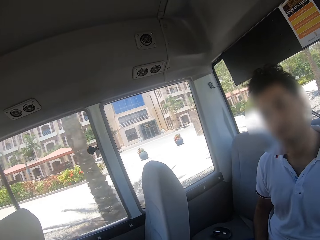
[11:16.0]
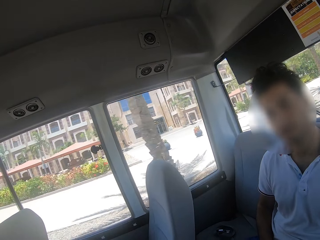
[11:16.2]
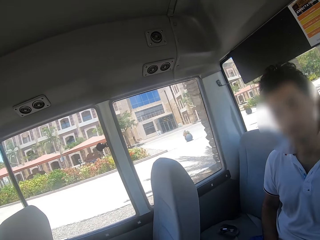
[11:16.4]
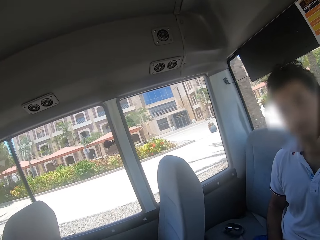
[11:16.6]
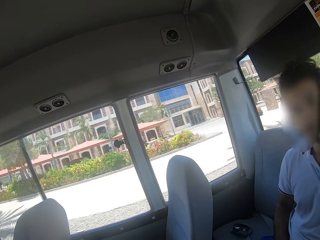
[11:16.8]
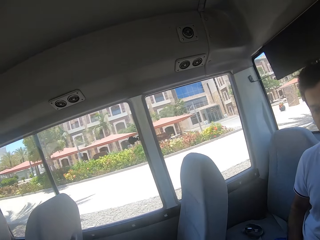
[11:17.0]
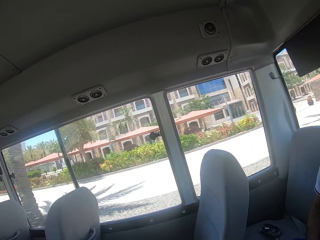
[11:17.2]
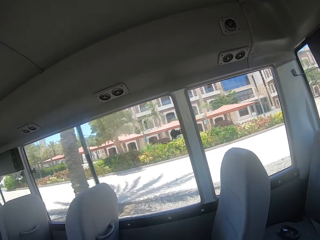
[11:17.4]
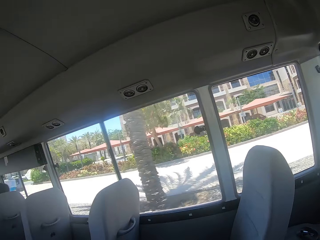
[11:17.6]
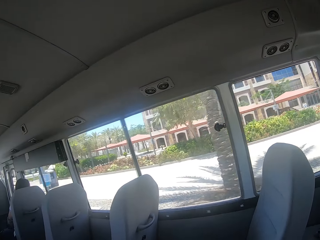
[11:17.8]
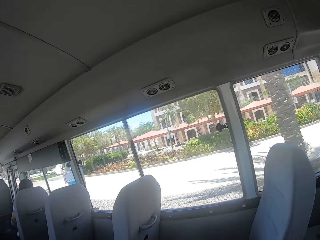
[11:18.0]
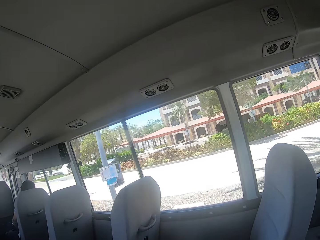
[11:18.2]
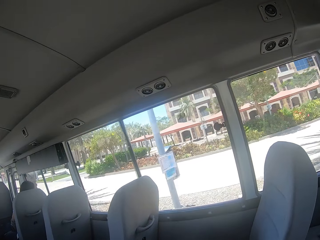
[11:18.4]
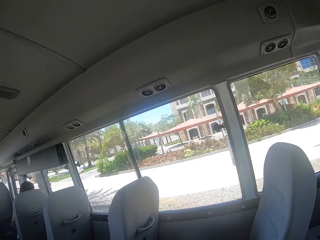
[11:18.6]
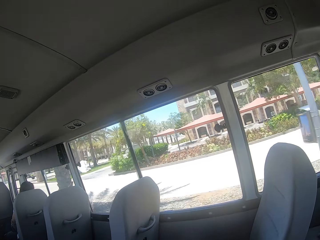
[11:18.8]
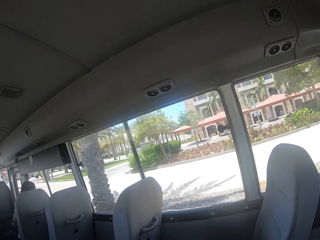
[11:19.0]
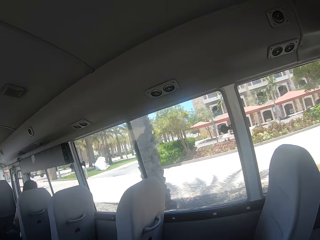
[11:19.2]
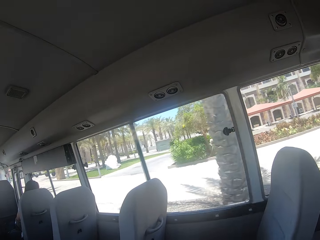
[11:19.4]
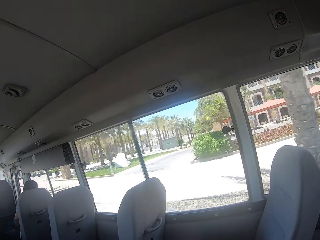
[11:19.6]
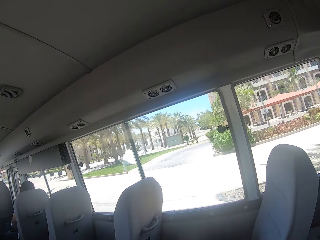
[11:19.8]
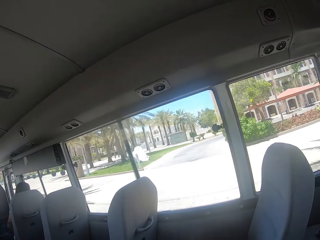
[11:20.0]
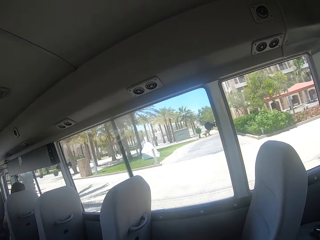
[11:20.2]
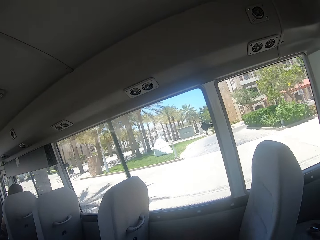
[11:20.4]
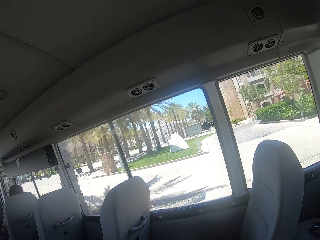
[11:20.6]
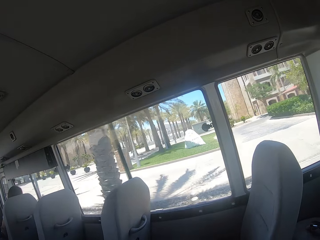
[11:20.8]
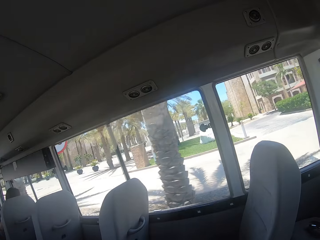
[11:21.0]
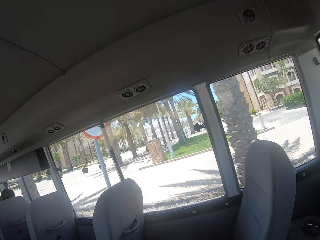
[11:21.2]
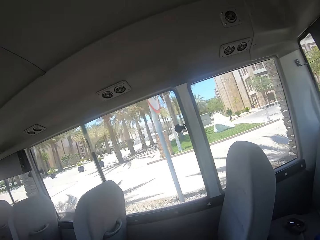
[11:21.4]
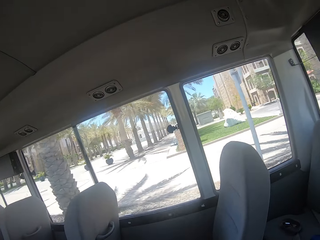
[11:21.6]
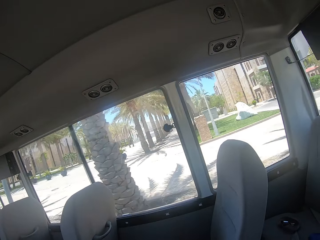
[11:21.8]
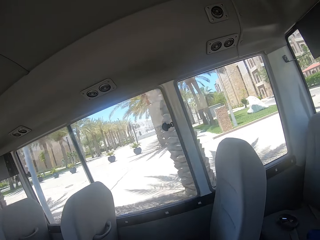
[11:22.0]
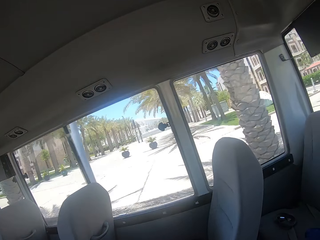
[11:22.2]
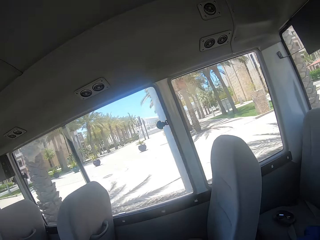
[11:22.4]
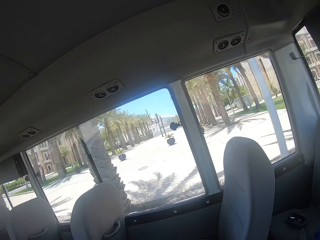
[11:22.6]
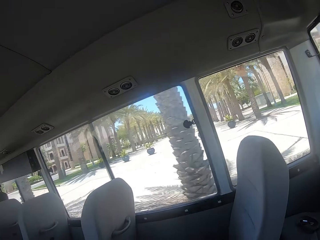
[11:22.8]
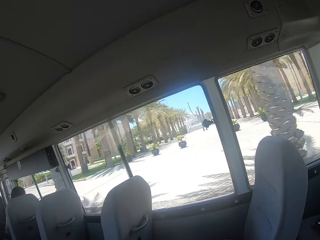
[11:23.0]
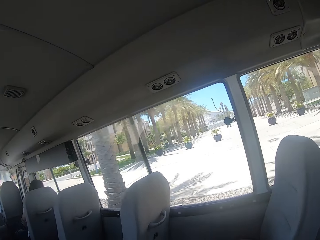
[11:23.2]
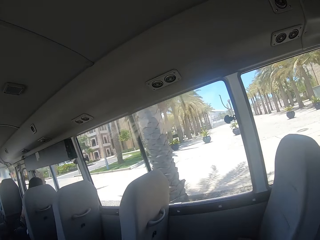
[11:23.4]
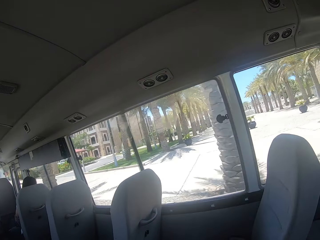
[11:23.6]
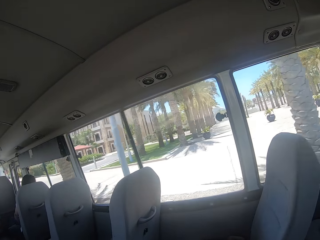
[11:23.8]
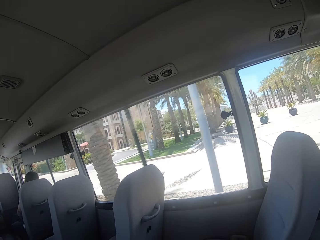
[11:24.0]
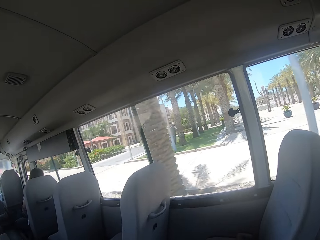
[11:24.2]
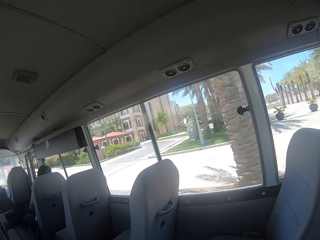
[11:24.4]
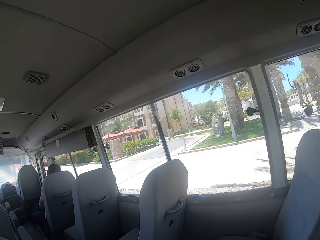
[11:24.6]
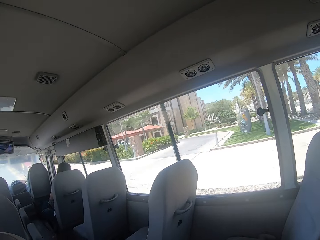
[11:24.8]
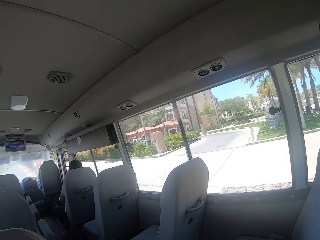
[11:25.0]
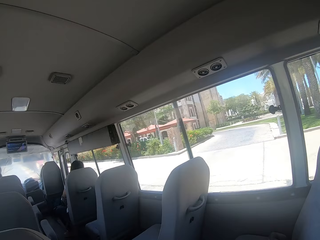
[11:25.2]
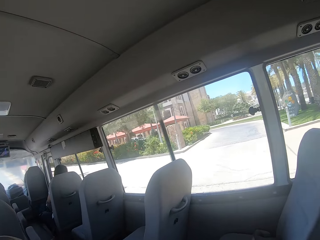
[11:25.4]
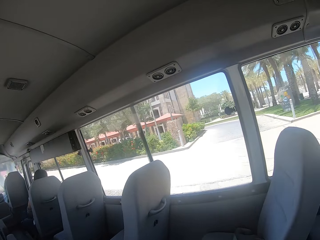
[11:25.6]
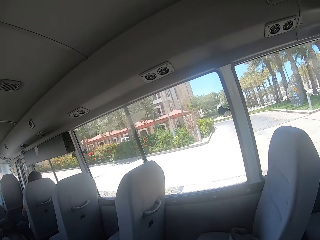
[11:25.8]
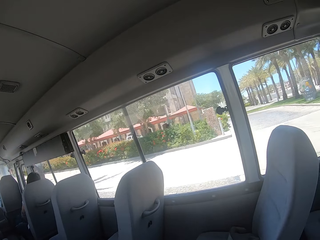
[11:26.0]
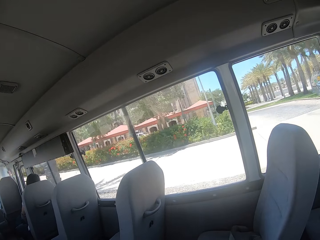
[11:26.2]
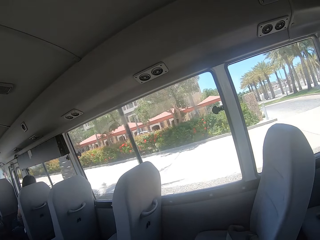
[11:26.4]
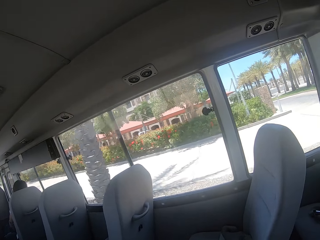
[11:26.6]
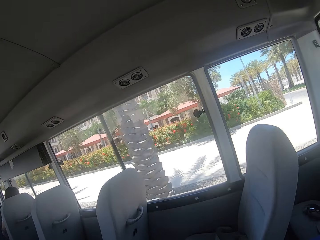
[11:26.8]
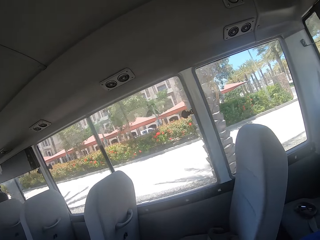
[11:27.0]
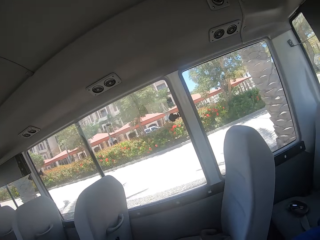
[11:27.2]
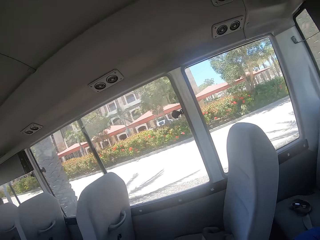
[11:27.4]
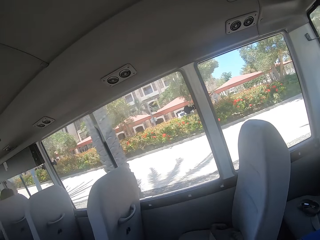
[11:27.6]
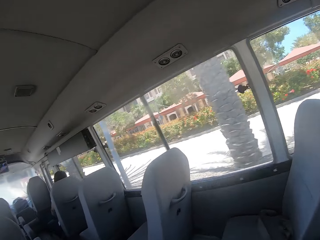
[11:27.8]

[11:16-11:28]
The camera wearer sits in the bus.

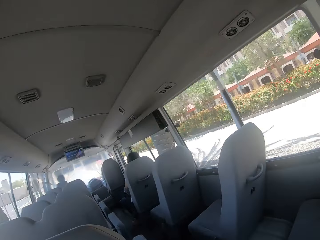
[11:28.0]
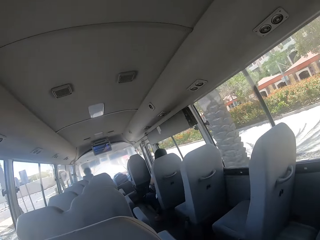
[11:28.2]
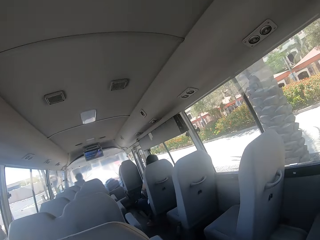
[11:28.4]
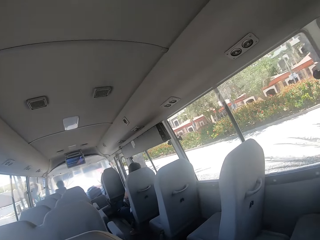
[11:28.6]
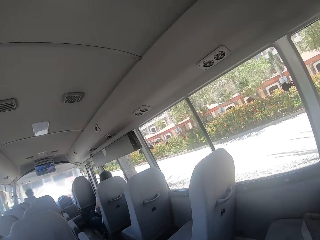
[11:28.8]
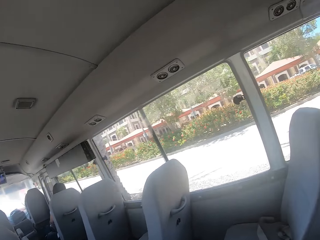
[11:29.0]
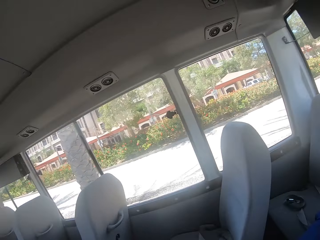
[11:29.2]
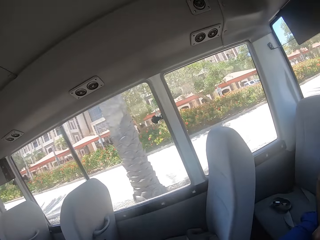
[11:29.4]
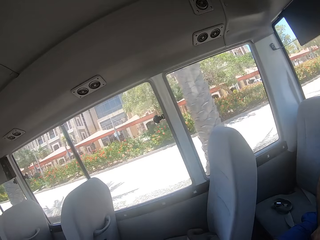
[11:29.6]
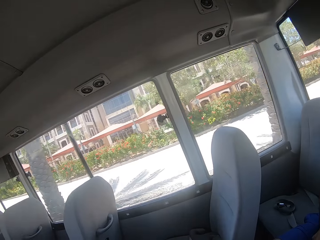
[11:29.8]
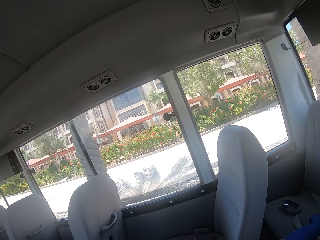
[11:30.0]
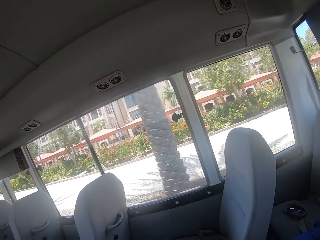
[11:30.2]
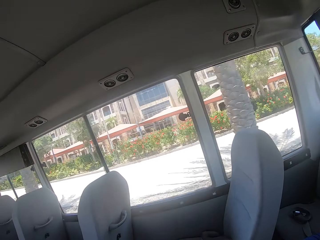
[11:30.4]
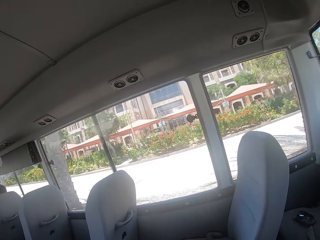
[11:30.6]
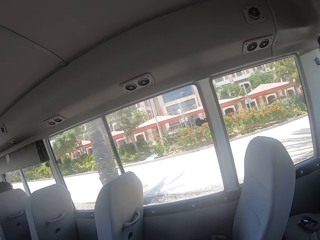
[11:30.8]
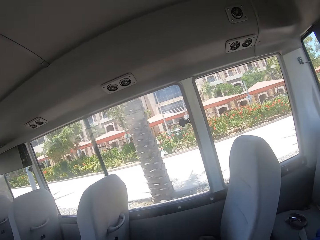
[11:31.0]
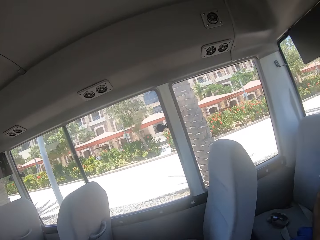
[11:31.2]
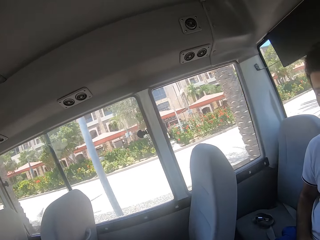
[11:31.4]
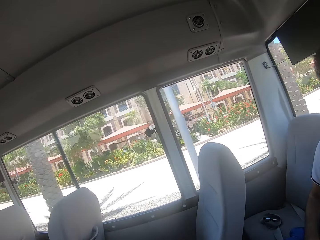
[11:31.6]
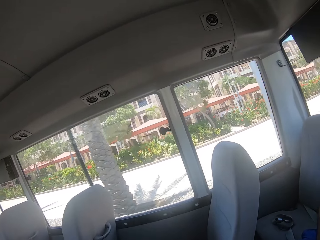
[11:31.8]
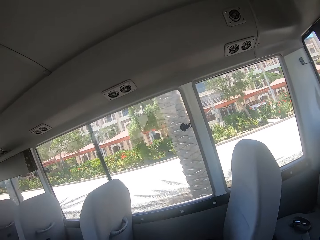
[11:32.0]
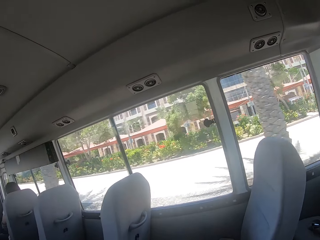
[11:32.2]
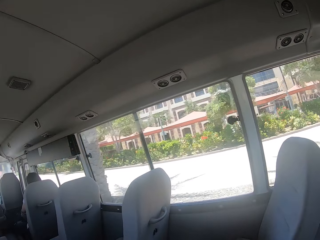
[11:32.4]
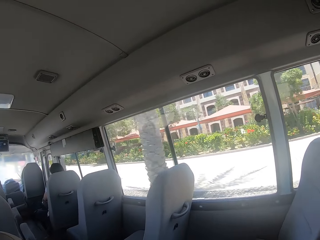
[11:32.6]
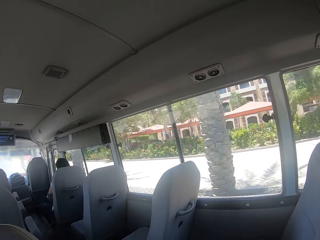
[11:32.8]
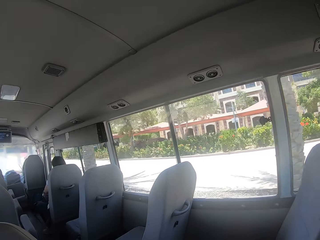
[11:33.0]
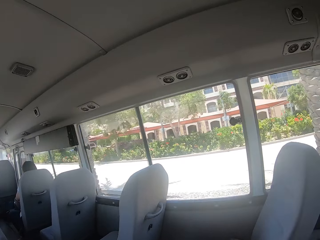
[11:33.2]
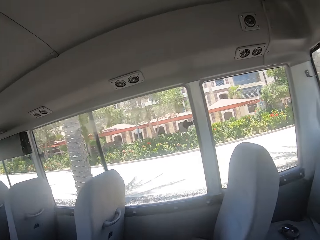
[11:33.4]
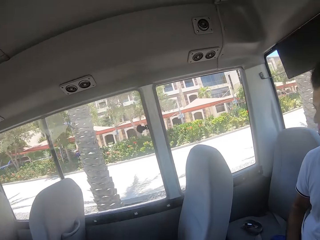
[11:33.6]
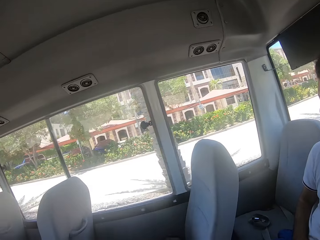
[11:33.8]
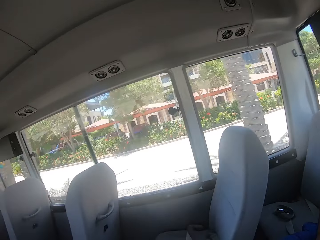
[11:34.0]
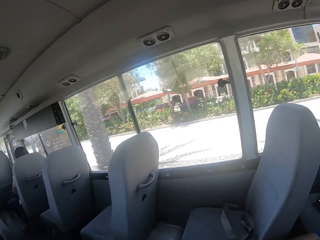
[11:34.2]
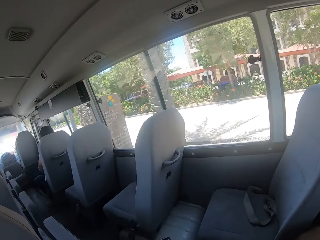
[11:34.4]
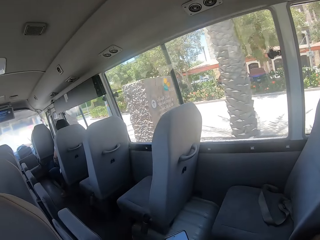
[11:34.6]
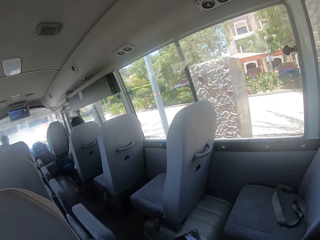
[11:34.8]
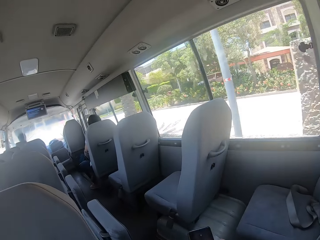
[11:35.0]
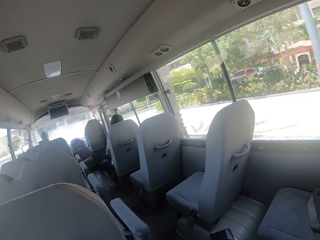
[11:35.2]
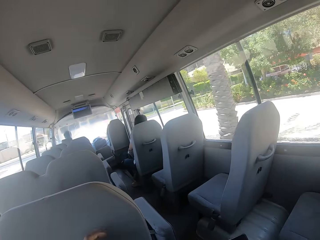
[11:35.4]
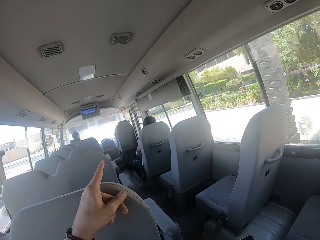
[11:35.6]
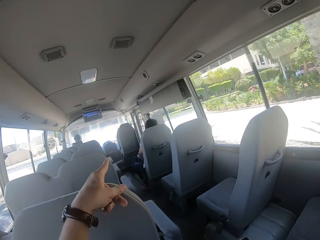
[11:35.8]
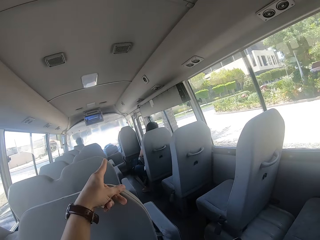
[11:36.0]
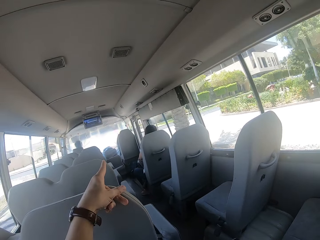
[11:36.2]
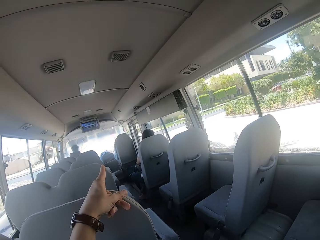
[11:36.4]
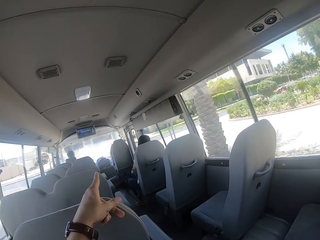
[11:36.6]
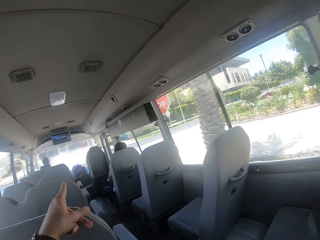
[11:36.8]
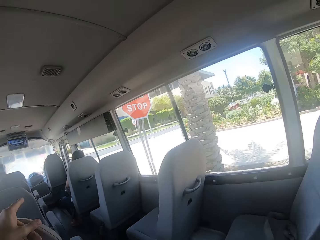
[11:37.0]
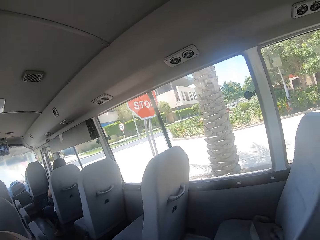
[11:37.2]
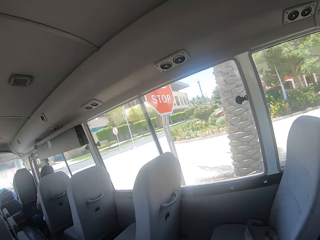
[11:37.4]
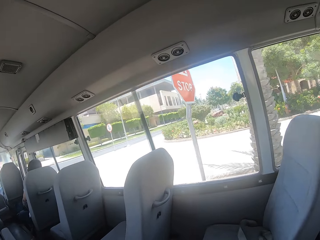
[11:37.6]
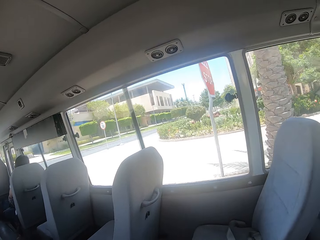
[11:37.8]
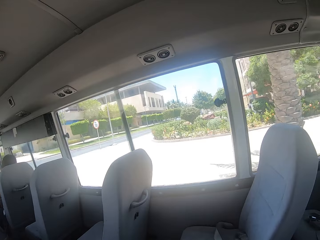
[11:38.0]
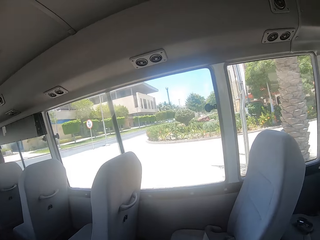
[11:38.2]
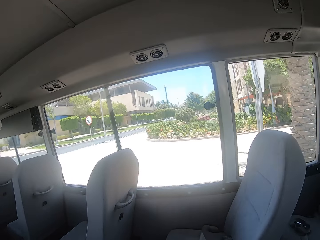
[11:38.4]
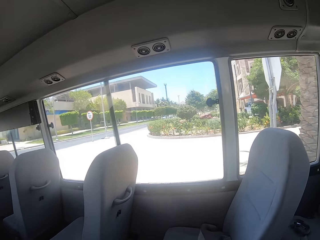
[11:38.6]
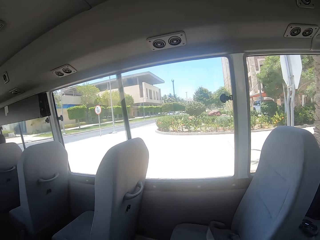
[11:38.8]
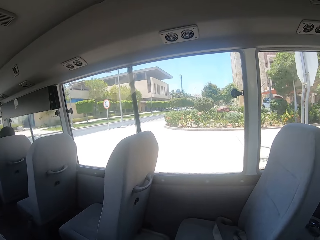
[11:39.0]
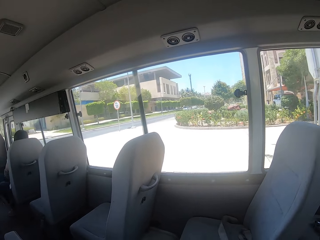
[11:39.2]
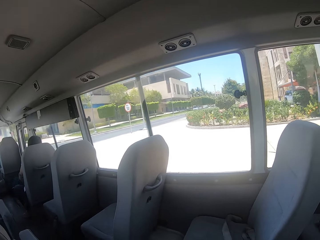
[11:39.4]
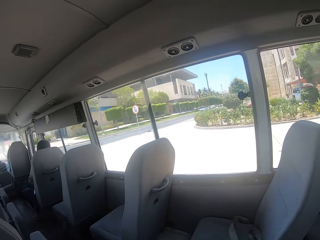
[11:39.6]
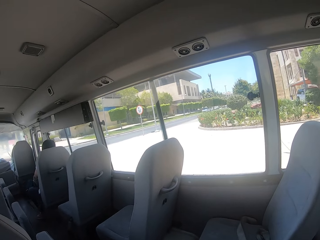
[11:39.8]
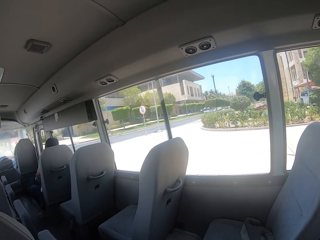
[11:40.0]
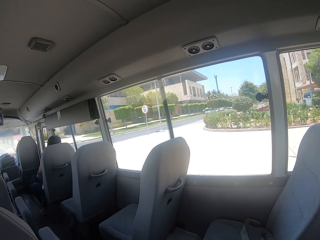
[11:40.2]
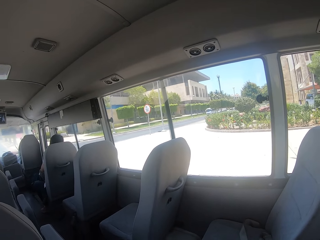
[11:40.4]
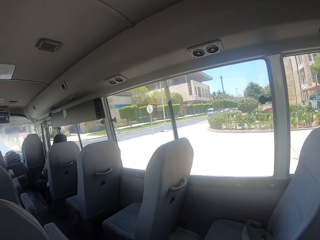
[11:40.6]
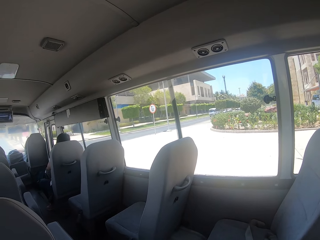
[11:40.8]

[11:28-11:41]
The camera wearer does the hand gesture. They point. They sit in the bus.
